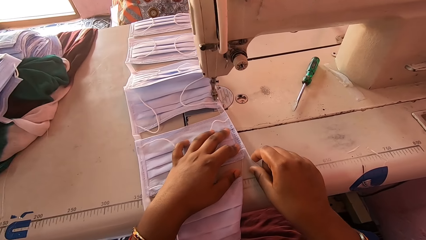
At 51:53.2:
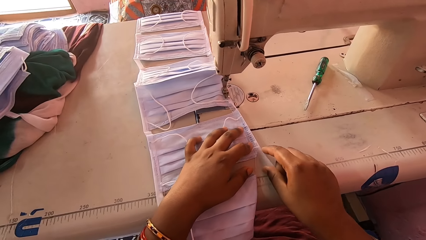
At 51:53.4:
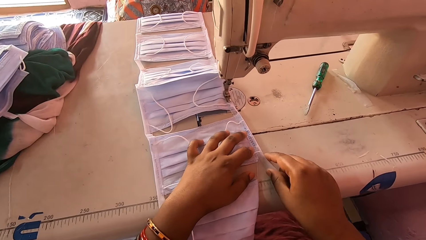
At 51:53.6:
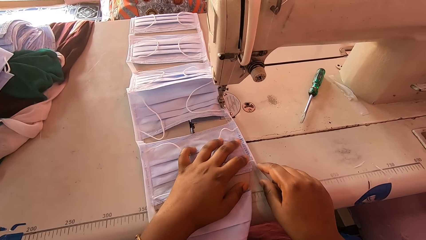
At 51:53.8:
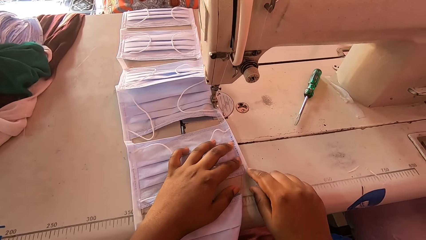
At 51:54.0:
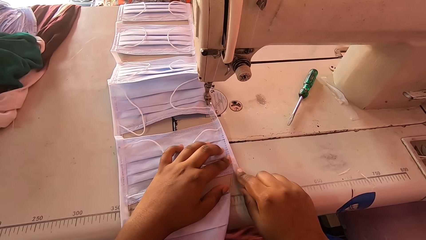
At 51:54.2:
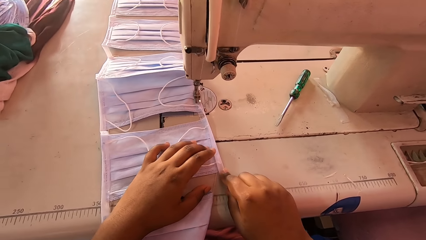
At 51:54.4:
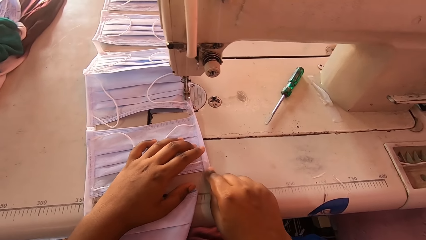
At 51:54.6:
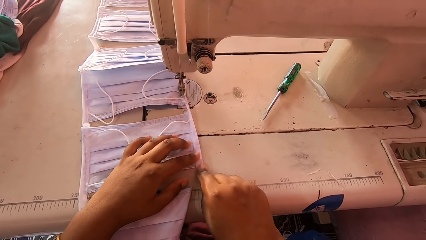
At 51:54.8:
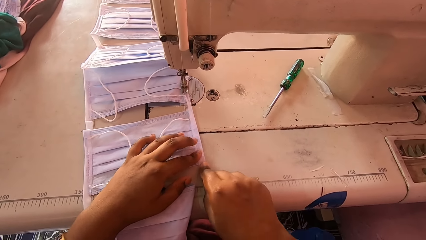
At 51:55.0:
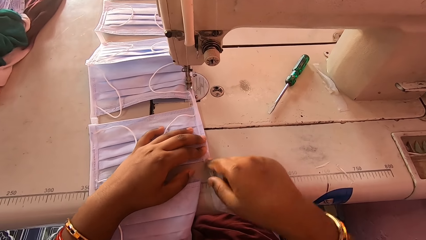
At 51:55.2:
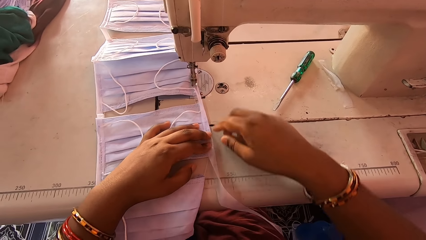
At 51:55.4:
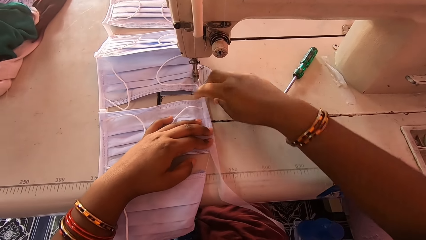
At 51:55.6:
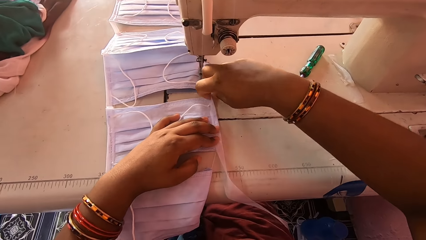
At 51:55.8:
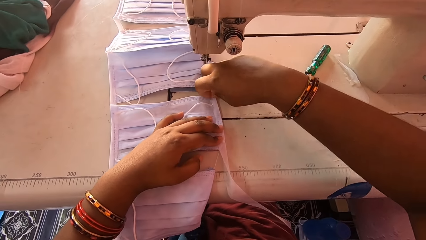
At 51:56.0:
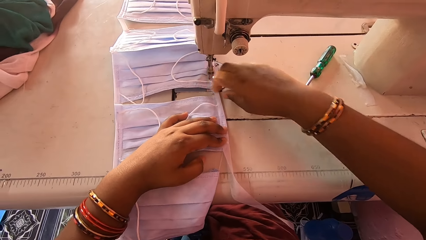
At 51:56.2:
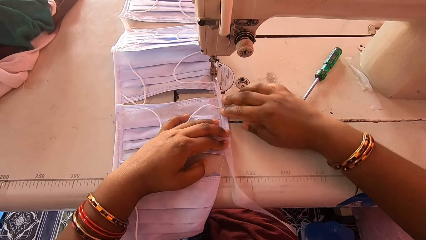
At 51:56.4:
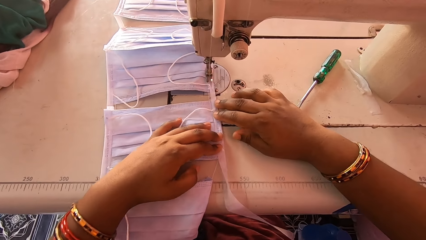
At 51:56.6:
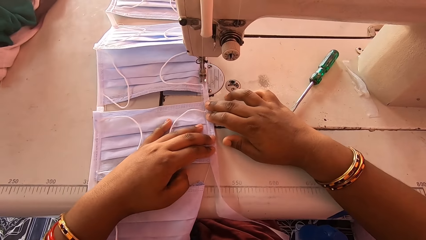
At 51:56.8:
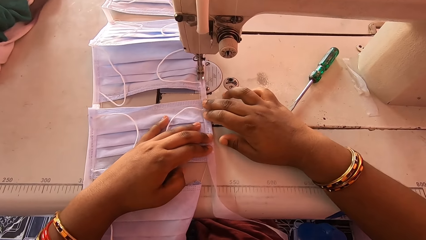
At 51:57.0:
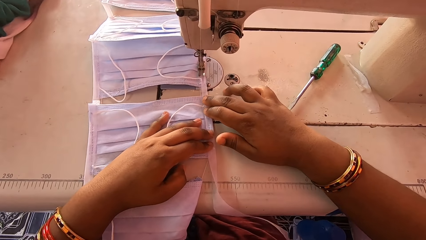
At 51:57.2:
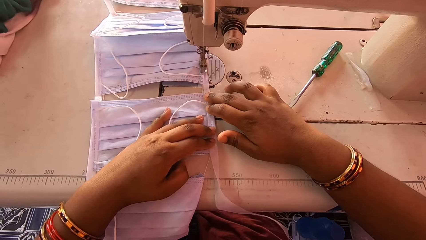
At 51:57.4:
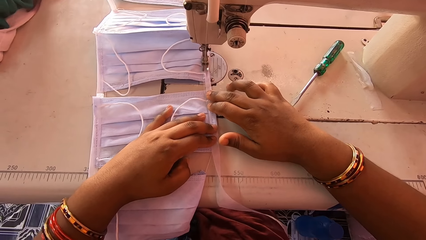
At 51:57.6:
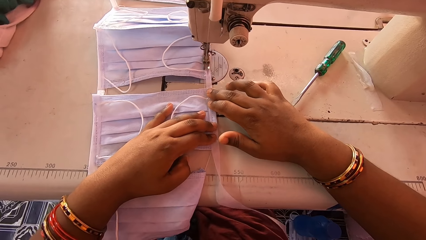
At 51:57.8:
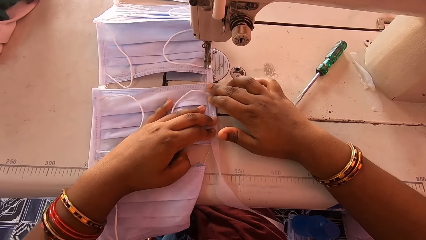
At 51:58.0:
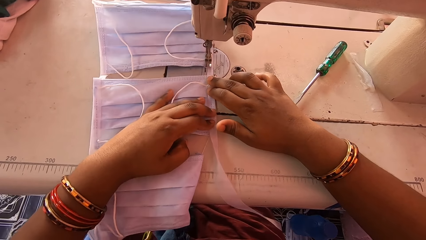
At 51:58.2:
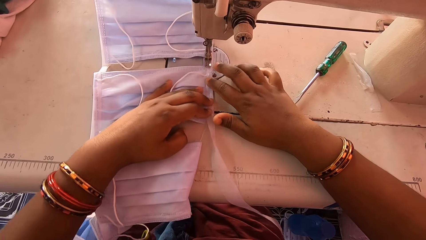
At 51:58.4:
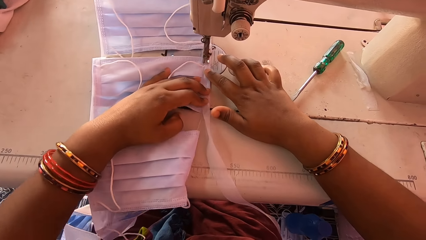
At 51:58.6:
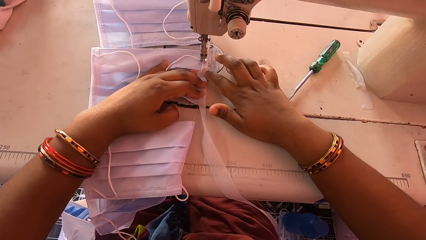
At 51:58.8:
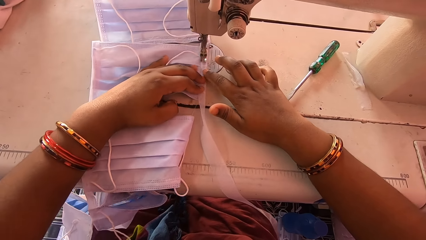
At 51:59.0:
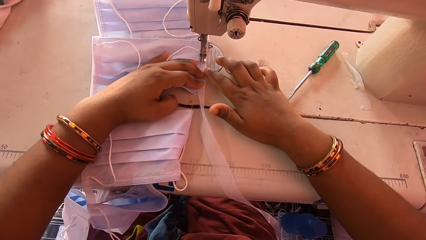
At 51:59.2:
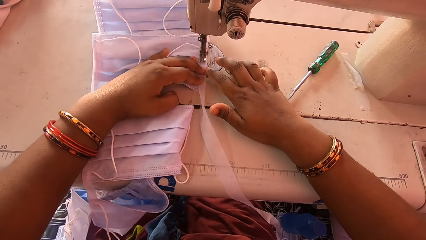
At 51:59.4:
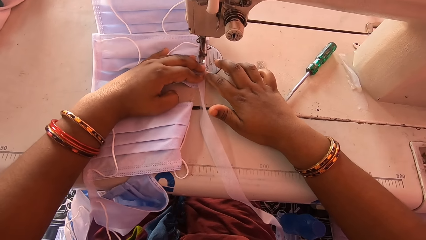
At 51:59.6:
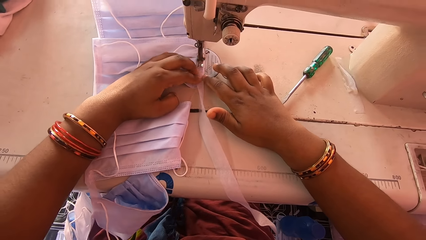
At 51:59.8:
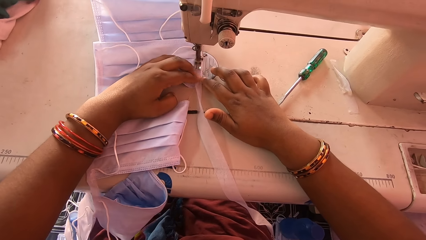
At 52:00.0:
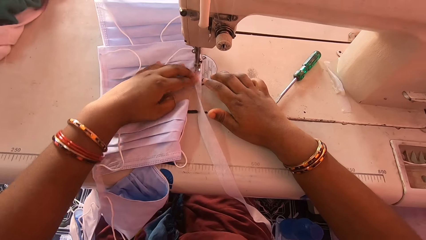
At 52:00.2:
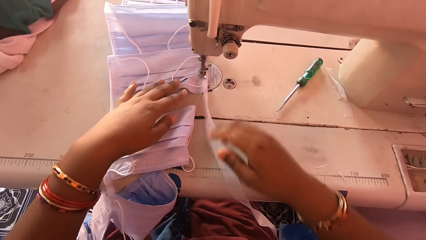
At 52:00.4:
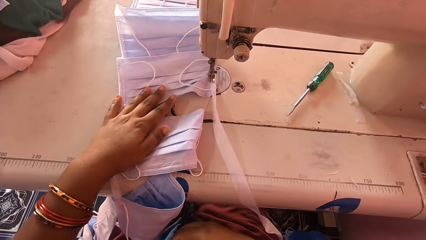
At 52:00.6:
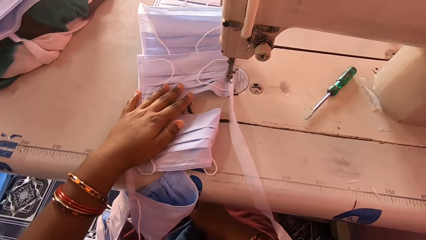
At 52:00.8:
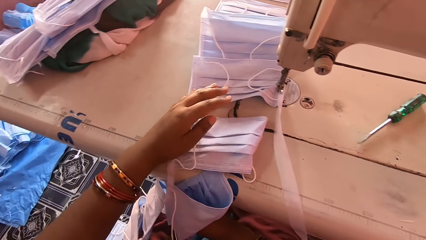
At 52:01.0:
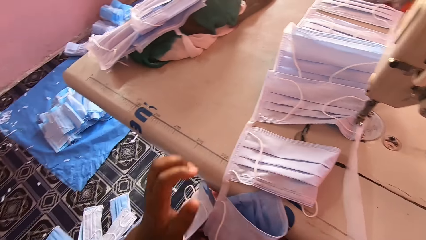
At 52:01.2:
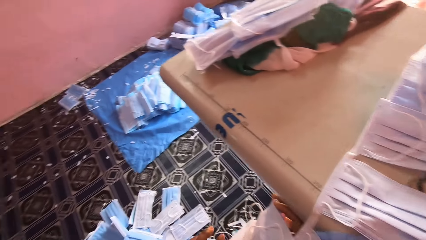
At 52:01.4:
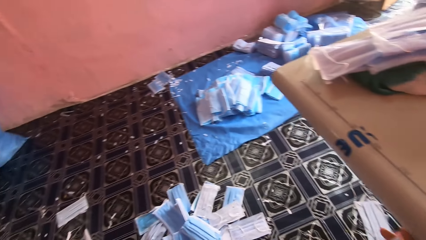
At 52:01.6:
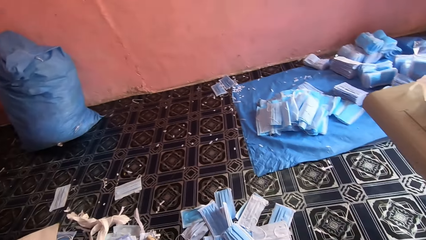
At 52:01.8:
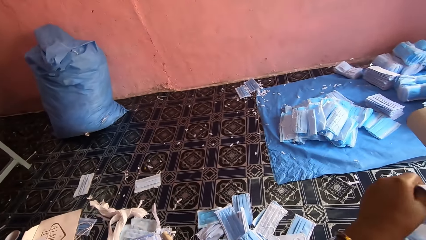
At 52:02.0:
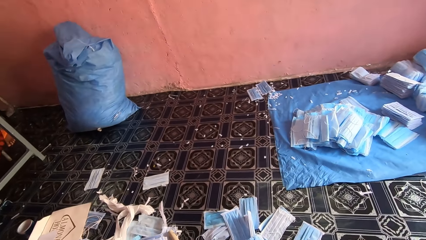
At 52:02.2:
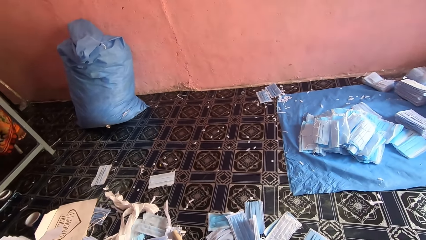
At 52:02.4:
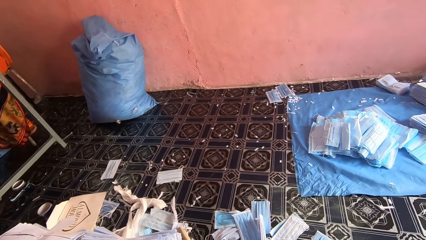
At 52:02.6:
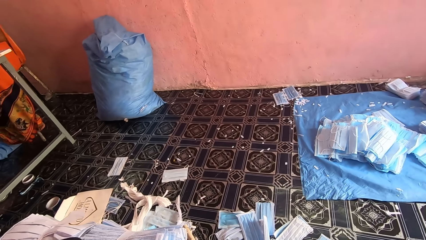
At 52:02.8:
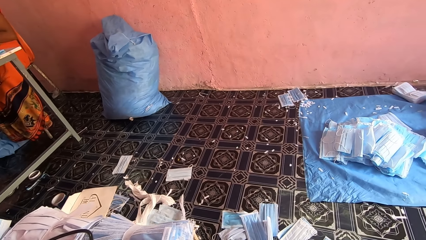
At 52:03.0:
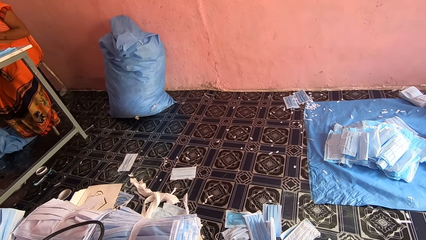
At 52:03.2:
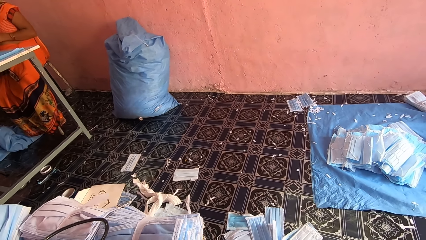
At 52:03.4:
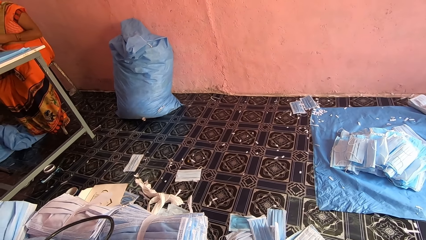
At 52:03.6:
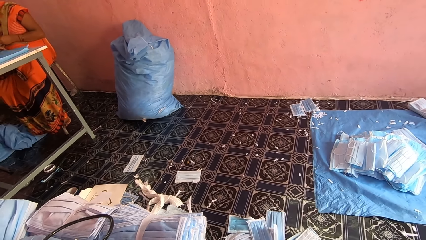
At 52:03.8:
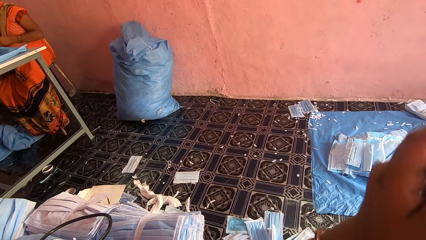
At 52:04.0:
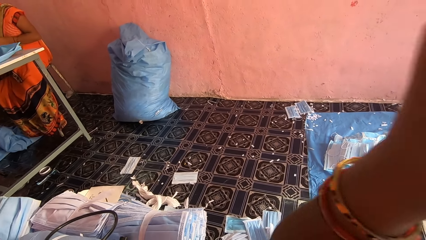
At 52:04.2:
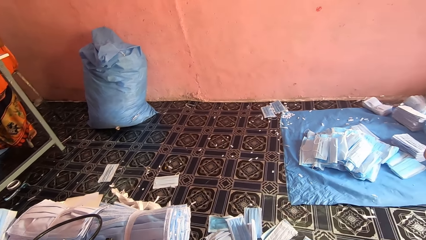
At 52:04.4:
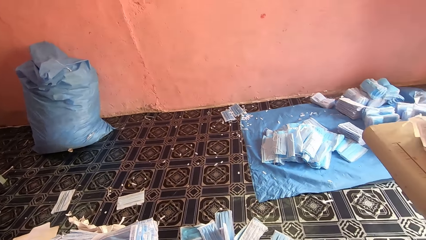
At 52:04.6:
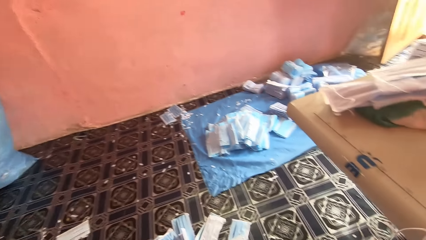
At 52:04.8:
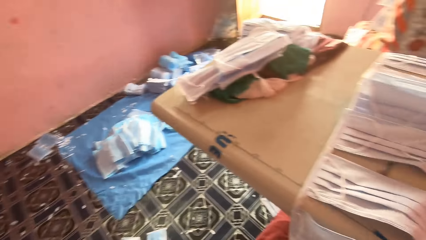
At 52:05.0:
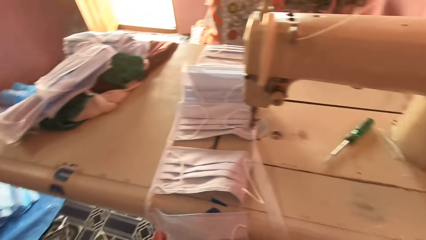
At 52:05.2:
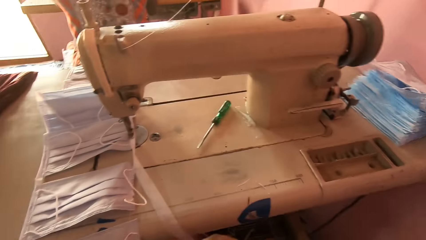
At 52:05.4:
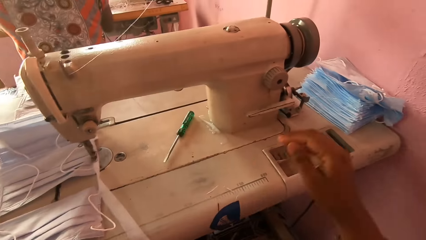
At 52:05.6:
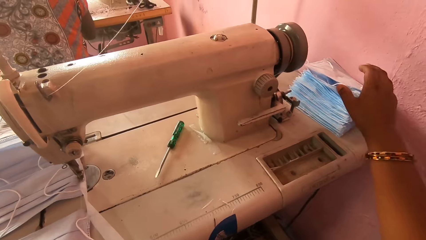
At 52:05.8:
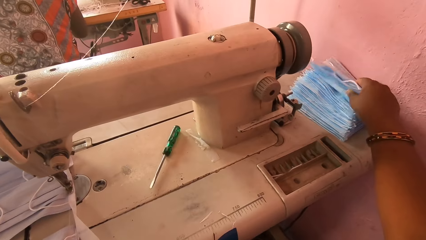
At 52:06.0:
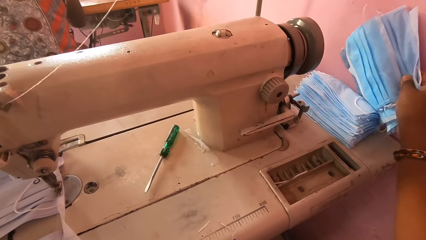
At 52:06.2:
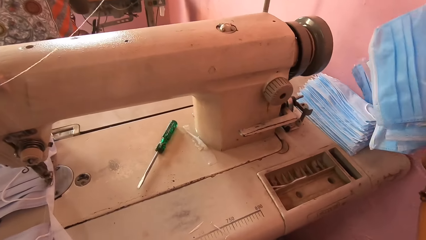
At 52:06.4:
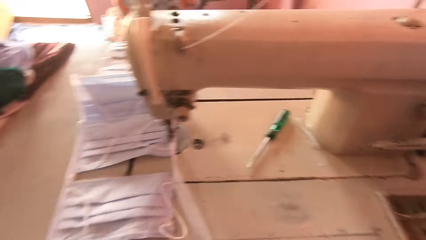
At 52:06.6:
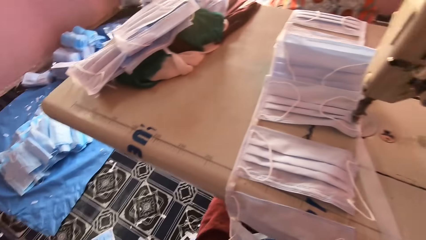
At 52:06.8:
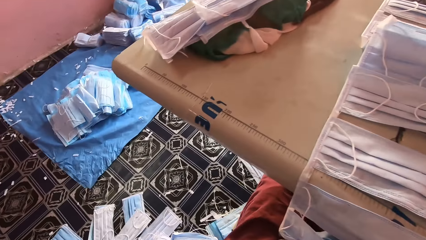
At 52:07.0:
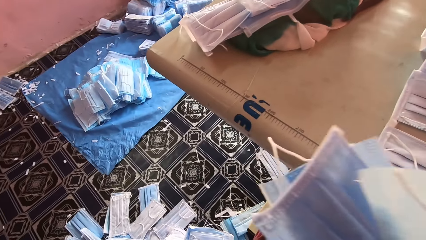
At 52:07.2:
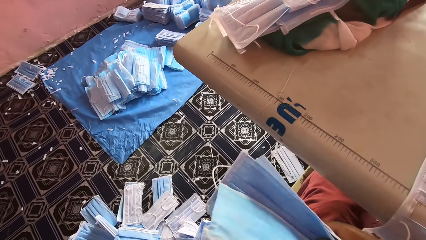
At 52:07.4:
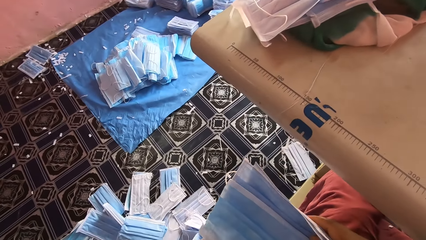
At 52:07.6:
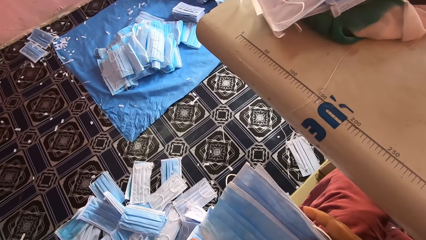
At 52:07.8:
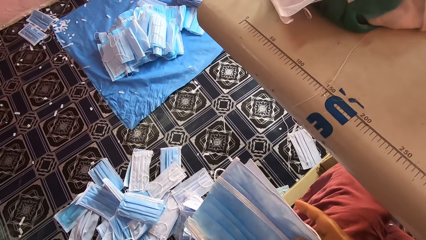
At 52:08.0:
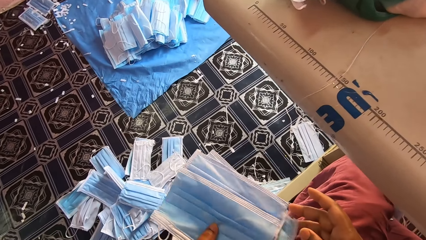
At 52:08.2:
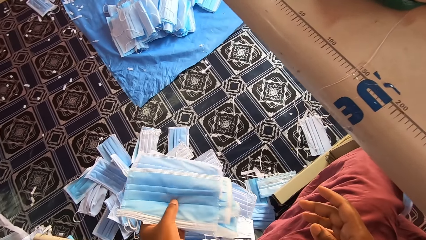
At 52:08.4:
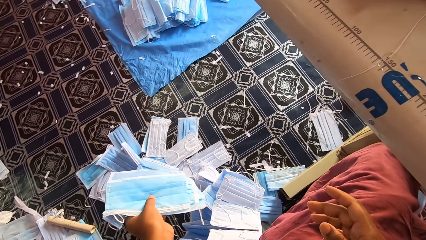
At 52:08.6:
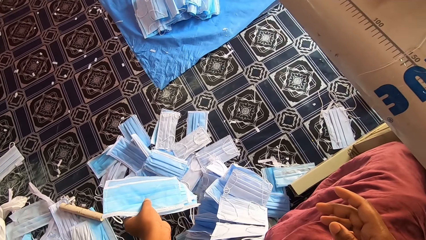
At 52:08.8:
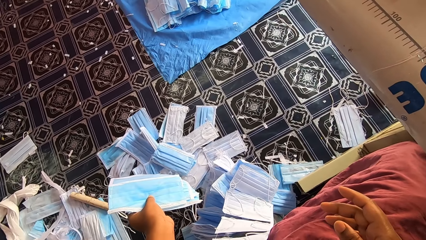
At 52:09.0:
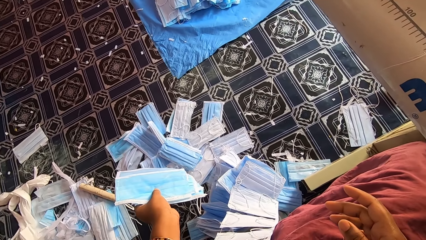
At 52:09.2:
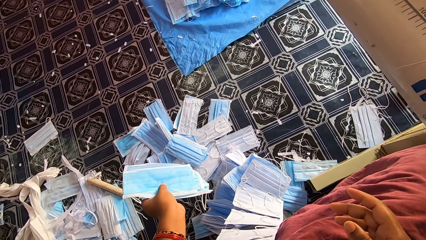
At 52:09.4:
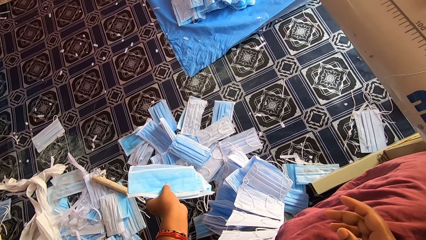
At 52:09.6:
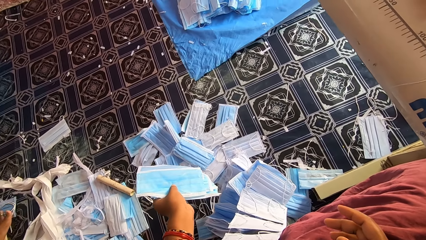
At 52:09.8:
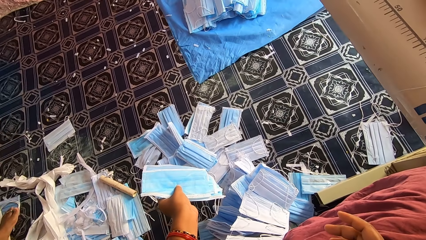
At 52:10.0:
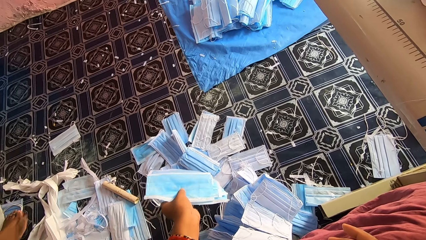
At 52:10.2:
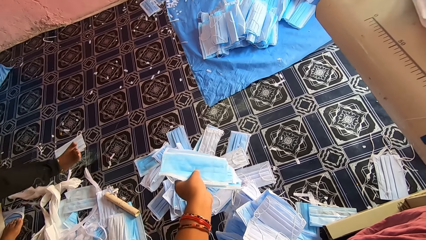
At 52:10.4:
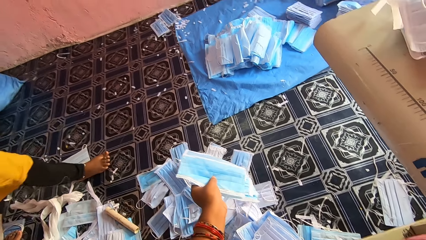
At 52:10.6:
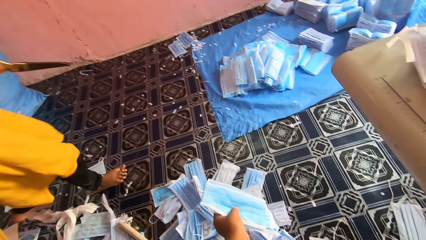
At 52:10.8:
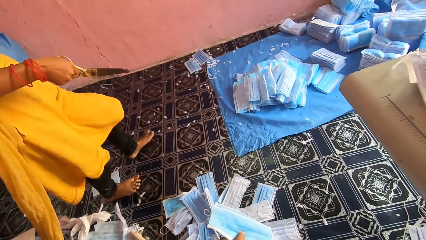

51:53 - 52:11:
The camera wearer folds the piece of cloth. They align the masks with the hem material. They sew the masks with a sewing machine. They look around. They move their hand. They pick up the masks. They talk to a person.
